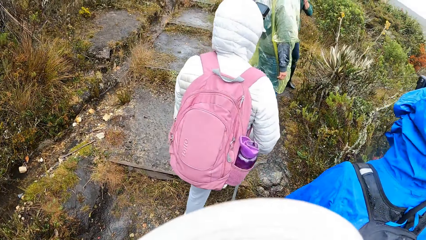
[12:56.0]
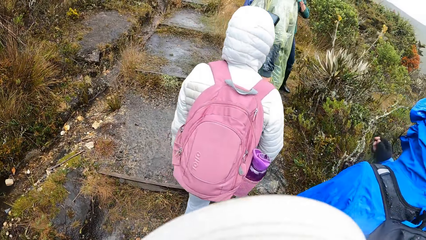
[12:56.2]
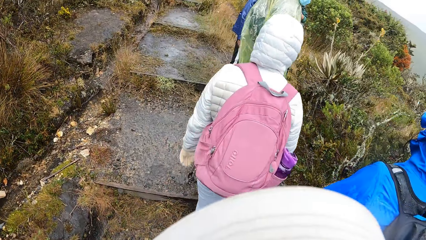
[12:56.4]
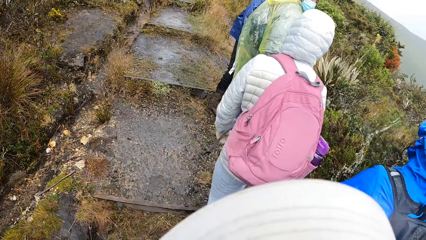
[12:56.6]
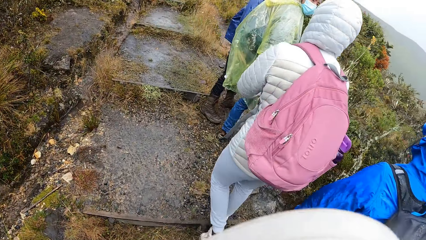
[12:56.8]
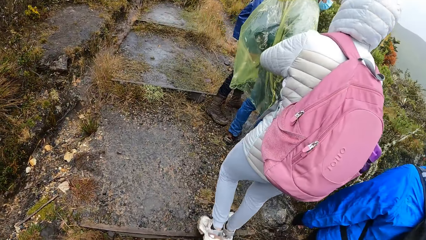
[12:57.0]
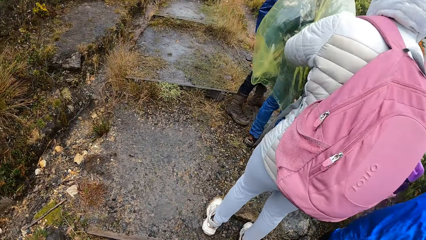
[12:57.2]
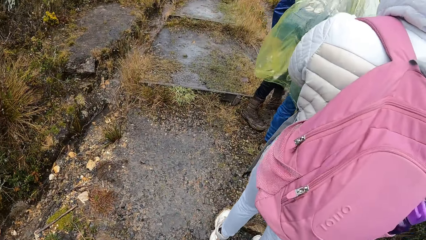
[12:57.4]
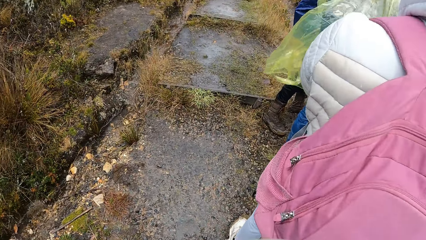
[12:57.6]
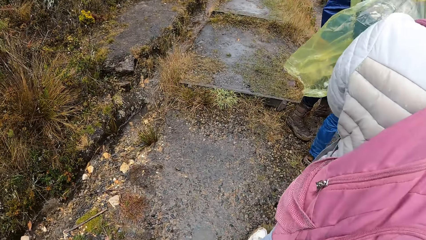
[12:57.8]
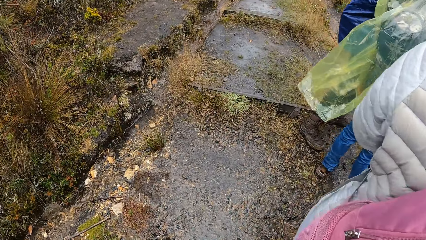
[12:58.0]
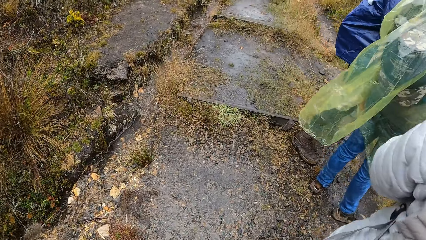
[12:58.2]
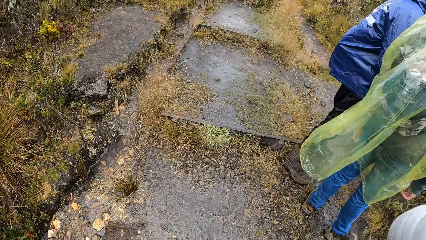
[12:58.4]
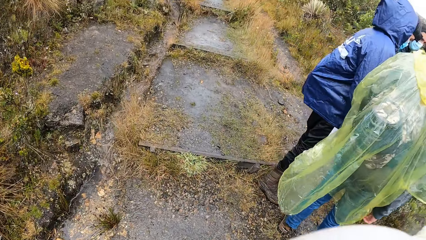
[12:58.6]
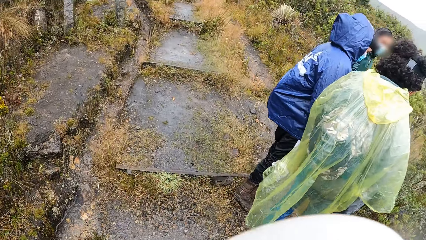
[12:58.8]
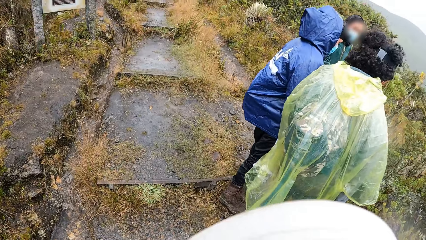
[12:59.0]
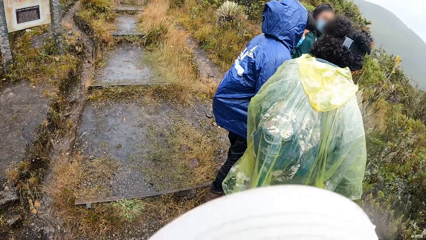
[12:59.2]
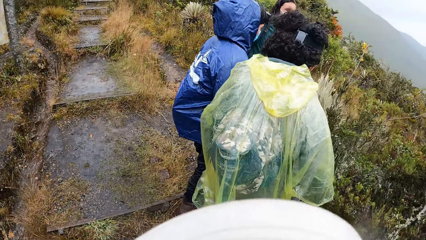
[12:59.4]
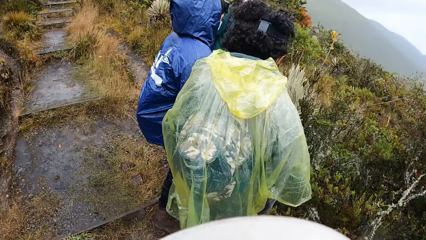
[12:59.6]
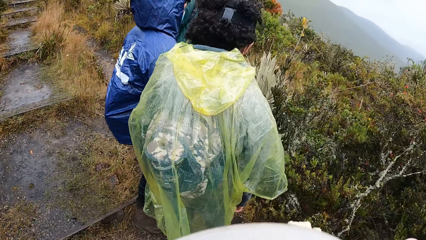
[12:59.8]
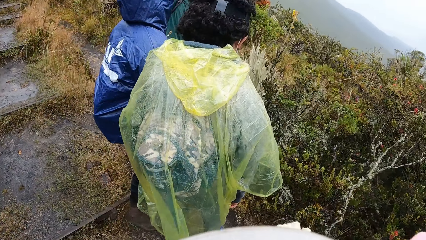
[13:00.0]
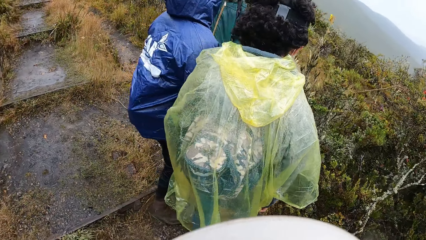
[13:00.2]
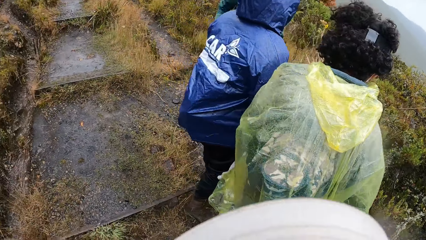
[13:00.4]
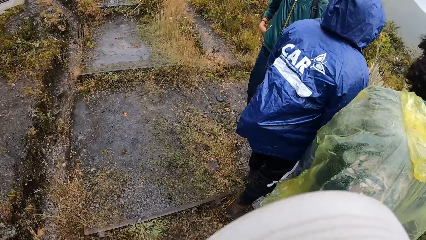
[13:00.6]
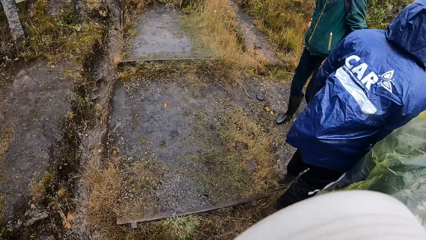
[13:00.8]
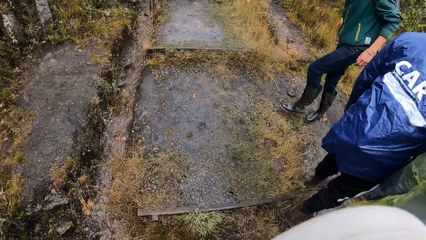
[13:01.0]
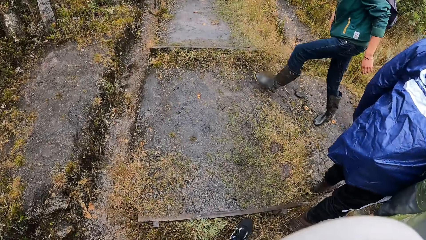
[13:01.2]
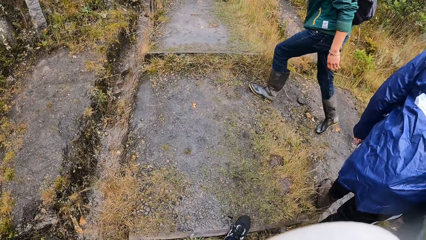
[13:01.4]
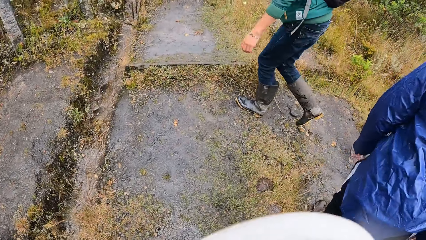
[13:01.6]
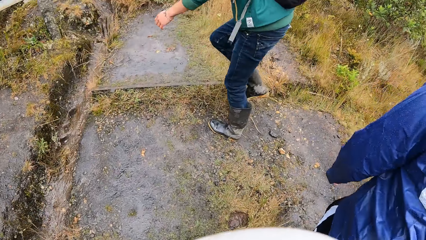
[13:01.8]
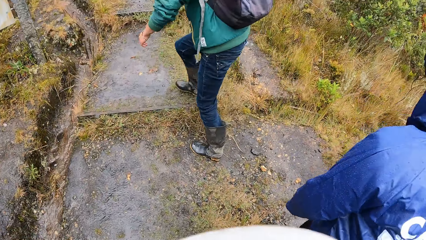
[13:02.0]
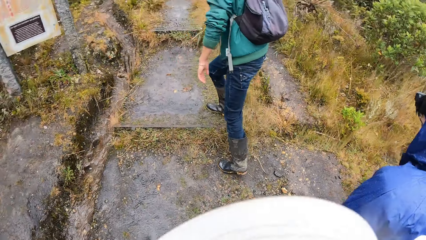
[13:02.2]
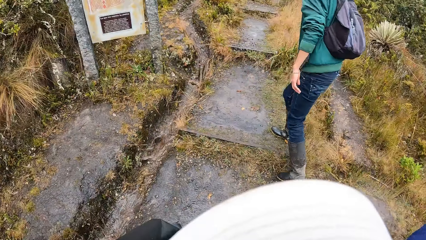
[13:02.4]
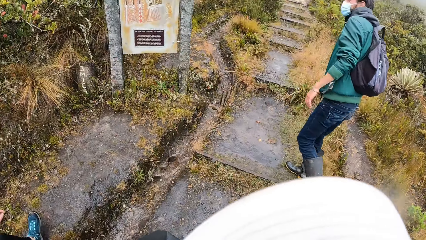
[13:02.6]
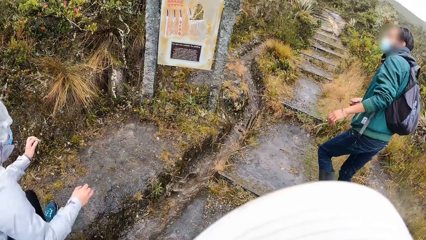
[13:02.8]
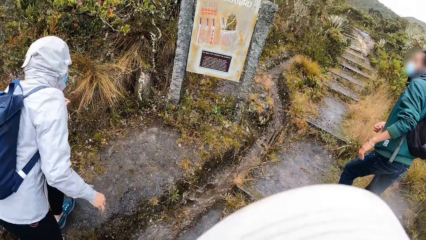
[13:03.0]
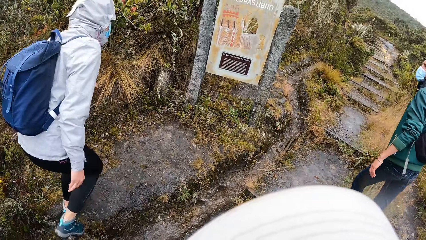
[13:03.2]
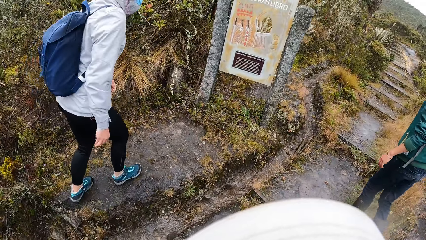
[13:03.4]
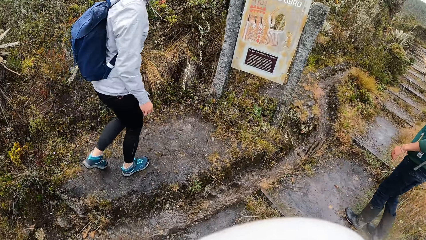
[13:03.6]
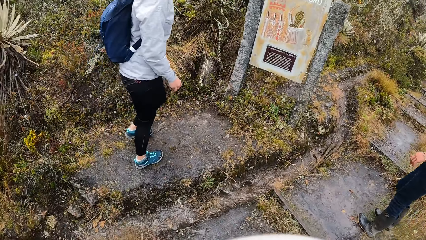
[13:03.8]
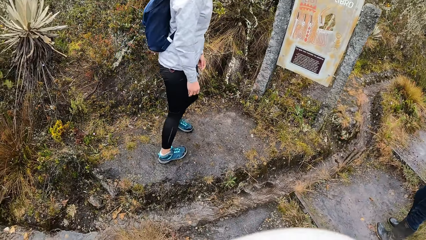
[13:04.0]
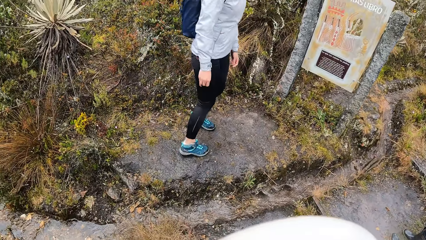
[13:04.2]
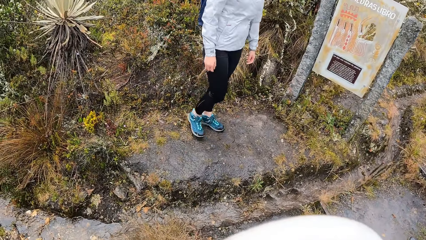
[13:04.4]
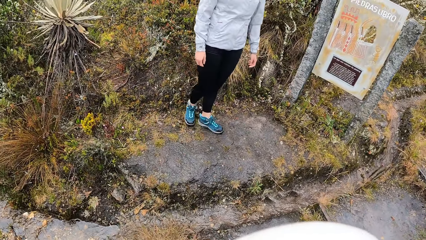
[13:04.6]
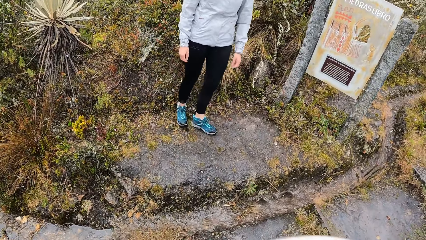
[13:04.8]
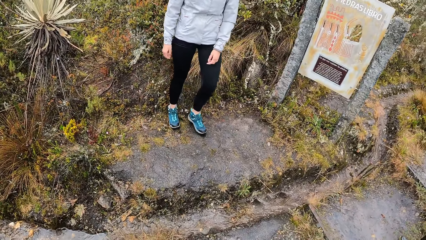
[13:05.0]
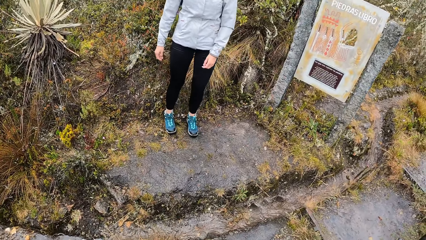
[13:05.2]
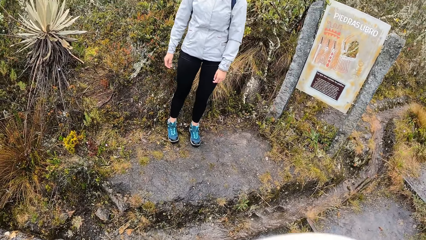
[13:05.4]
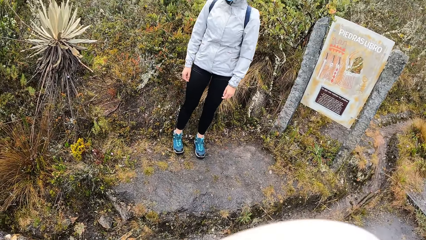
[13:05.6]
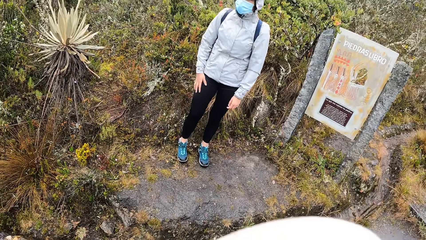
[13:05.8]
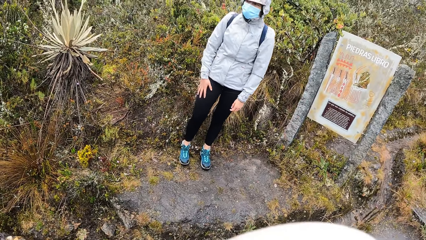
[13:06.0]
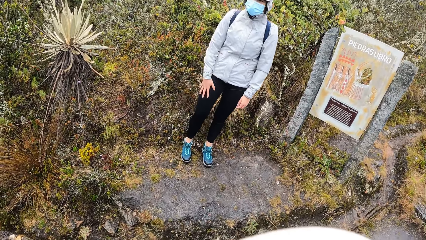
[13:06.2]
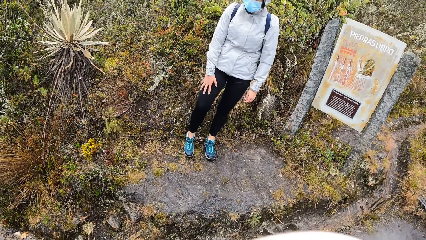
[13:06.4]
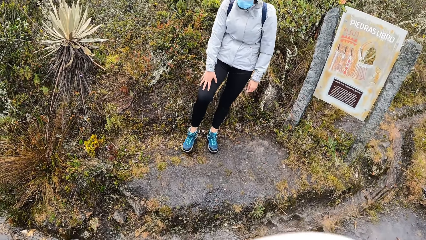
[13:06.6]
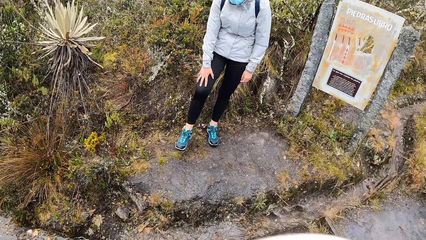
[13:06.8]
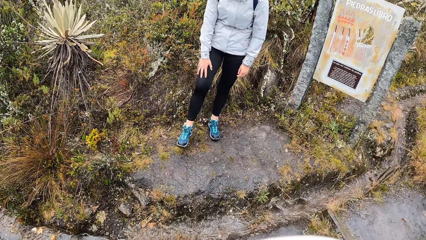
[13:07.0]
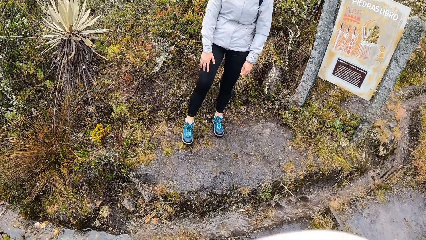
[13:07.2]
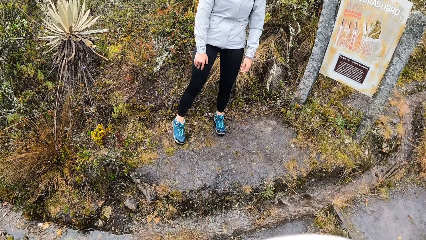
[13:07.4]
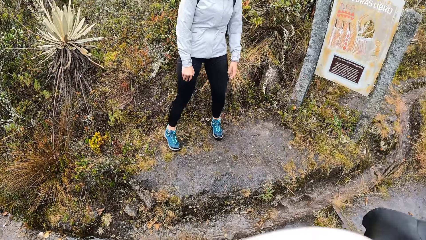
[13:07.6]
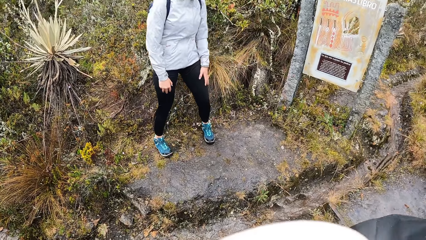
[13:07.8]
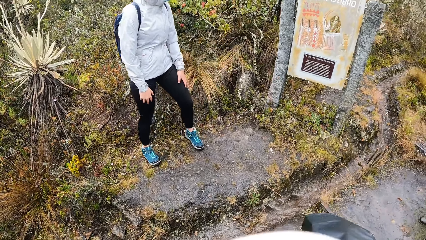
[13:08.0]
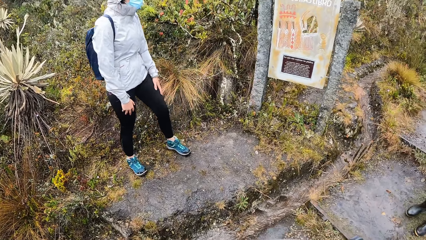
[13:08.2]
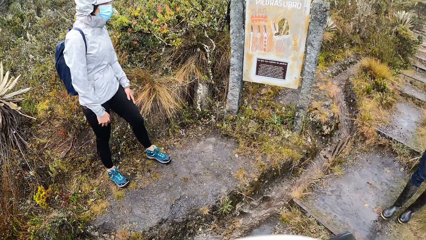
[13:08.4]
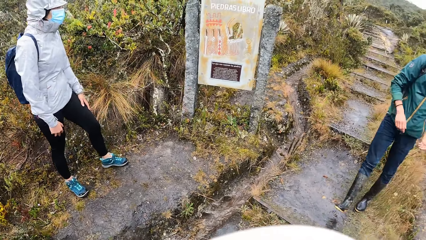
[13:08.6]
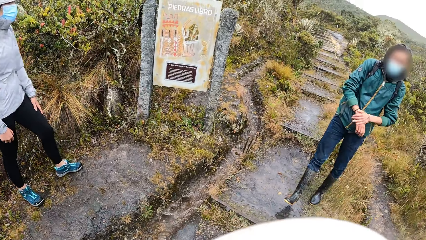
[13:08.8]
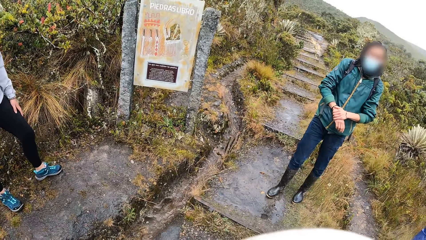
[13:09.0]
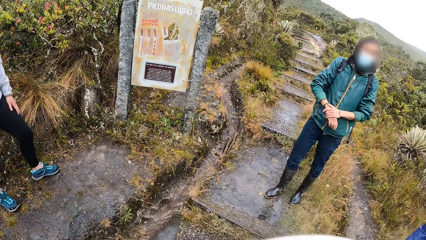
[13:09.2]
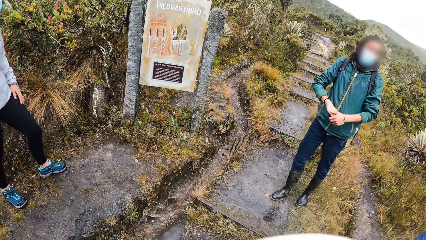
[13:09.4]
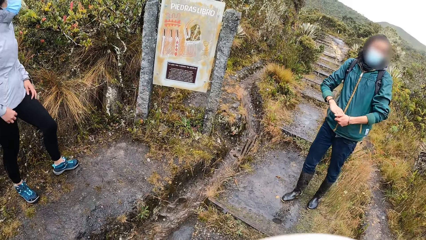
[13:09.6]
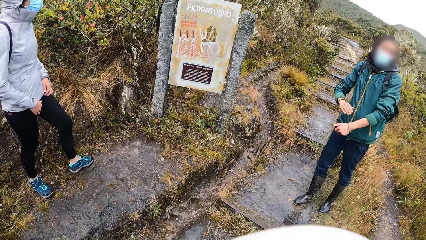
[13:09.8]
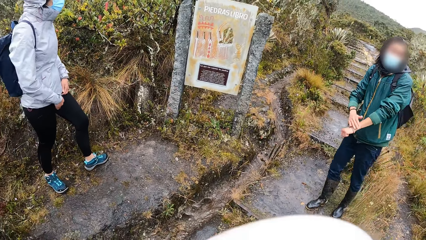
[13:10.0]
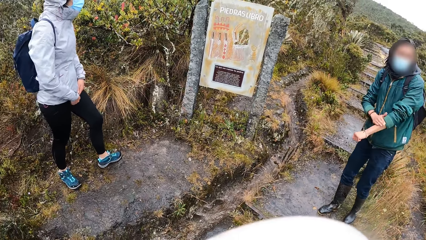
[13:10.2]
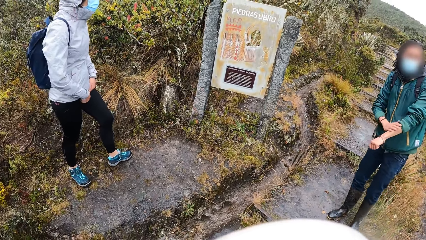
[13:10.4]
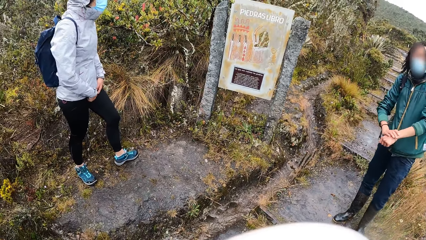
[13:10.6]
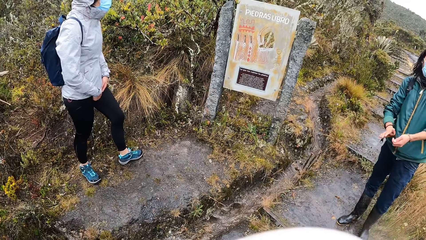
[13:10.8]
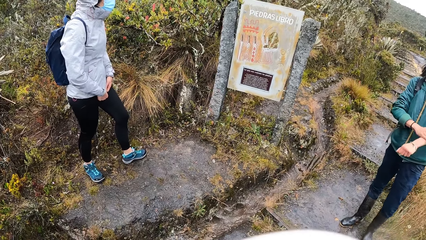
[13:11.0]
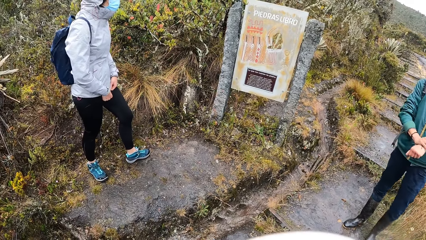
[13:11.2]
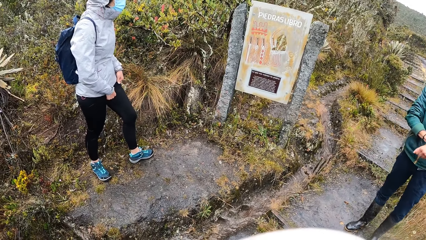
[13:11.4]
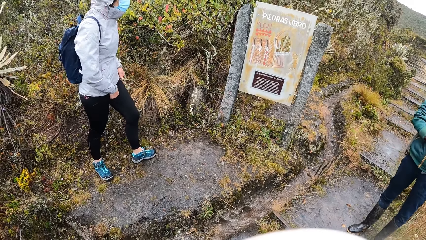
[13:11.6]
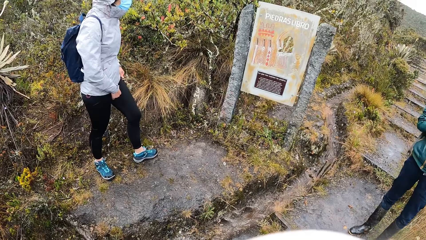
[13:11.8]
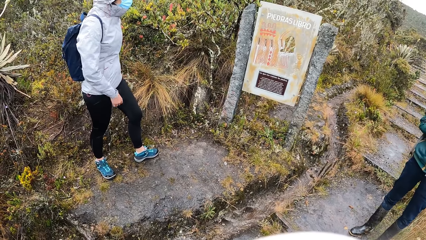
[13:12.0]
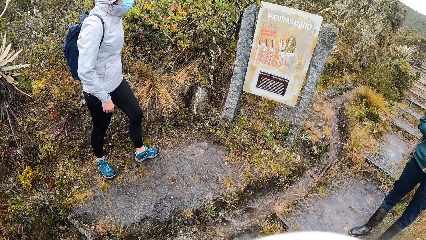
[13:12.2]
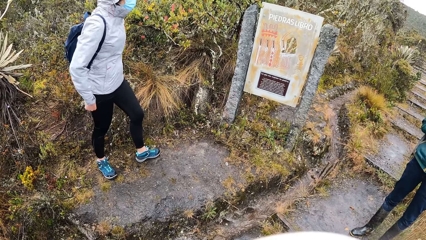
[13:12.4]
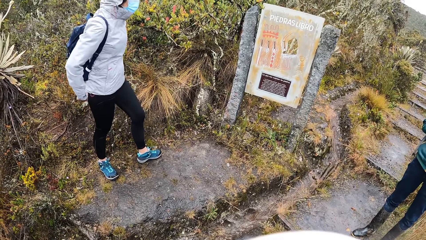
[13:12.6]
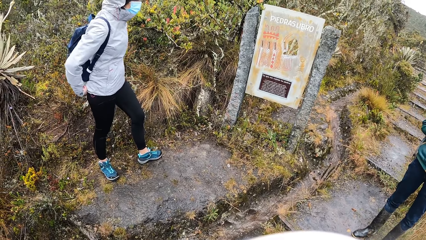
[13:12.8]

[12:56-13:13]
The camera wearer stands on the footpath. They walk around the park. They stand on the footpath. A man interacts with everyone.
